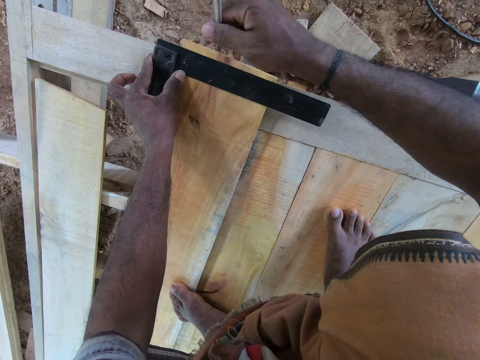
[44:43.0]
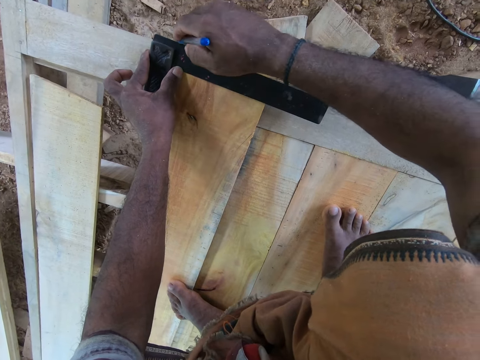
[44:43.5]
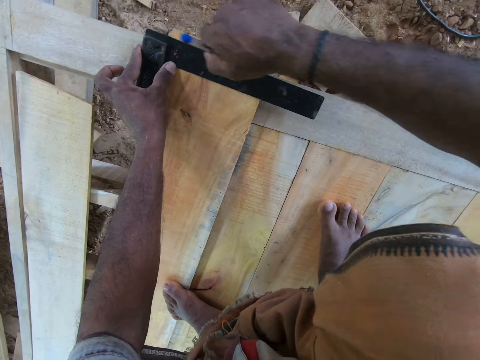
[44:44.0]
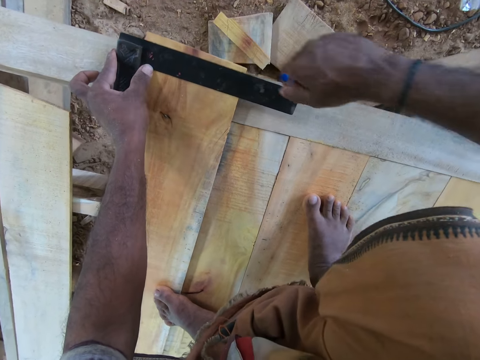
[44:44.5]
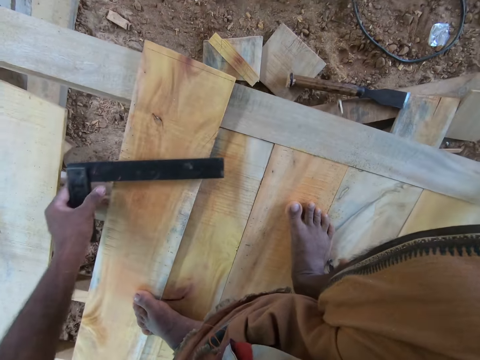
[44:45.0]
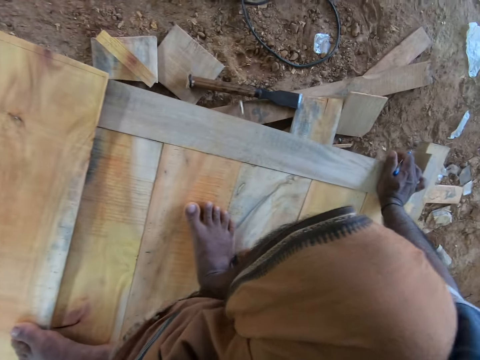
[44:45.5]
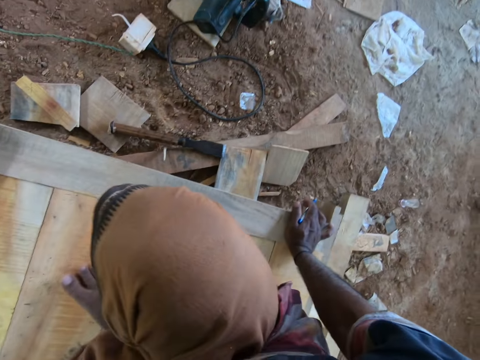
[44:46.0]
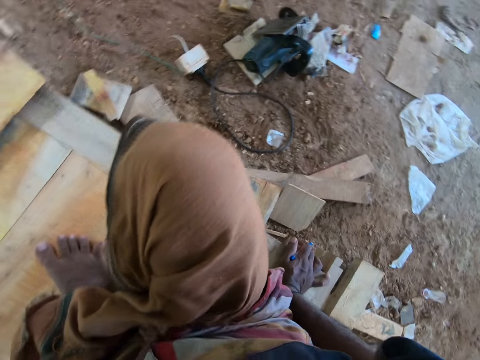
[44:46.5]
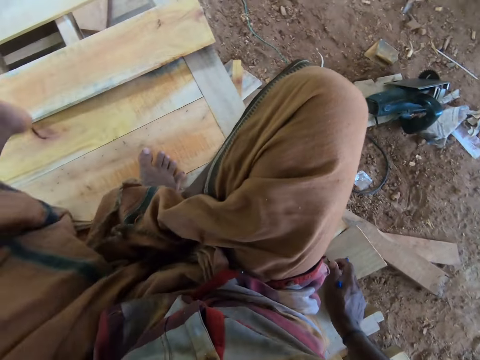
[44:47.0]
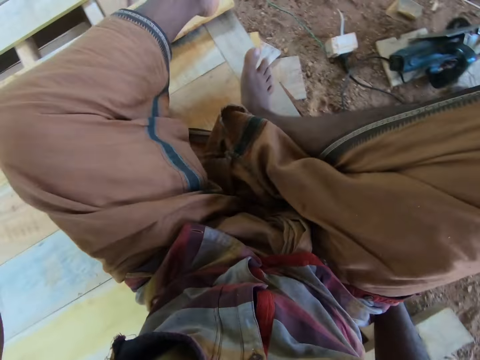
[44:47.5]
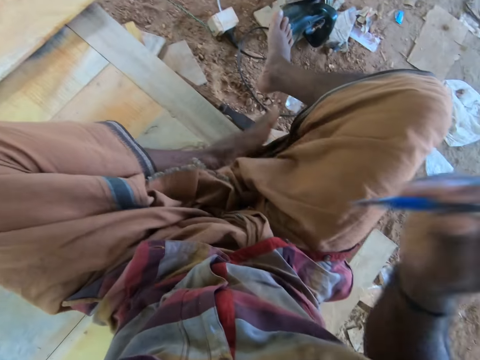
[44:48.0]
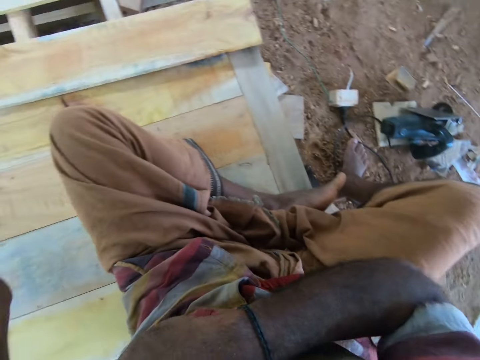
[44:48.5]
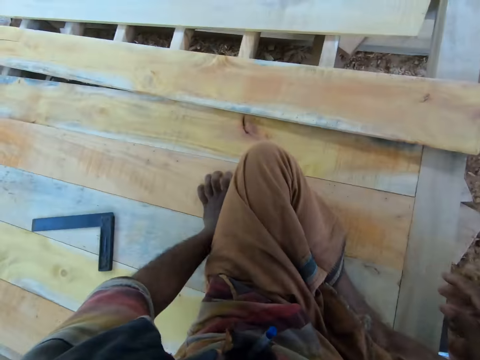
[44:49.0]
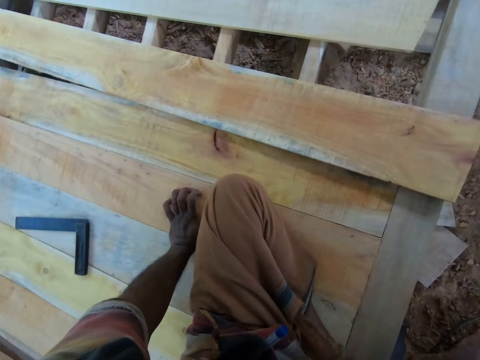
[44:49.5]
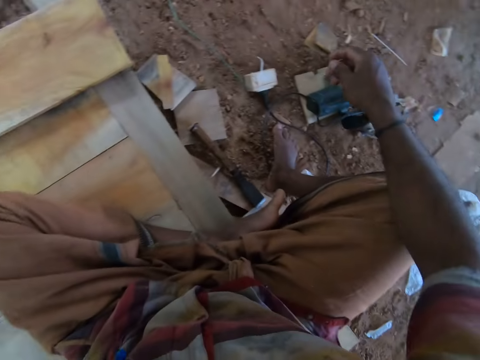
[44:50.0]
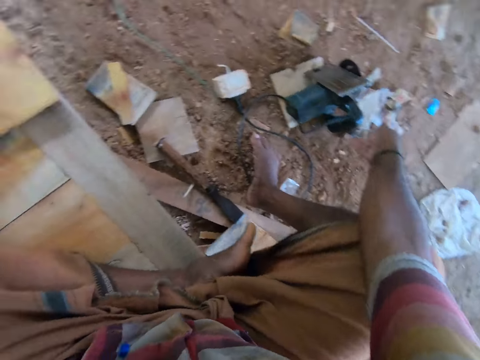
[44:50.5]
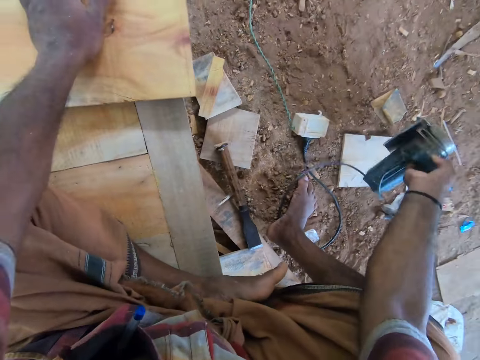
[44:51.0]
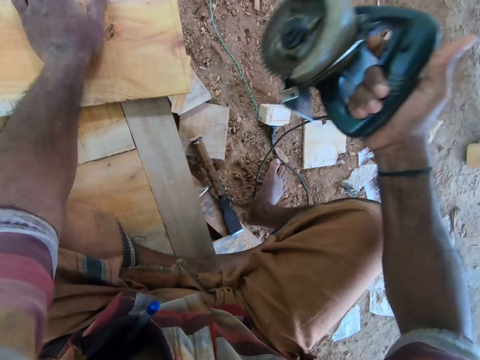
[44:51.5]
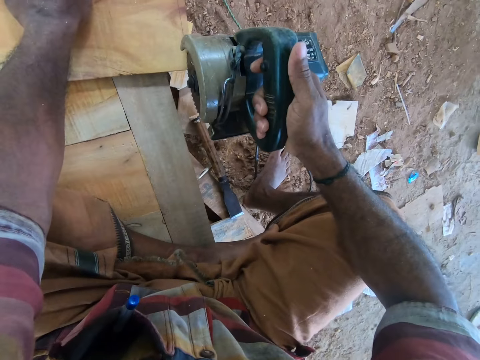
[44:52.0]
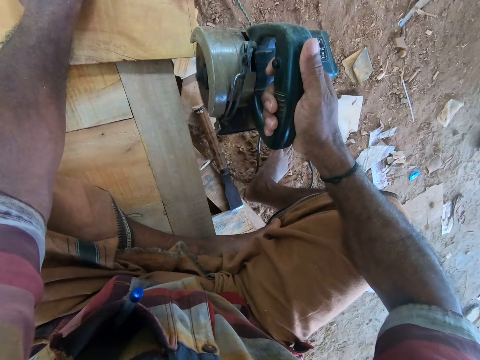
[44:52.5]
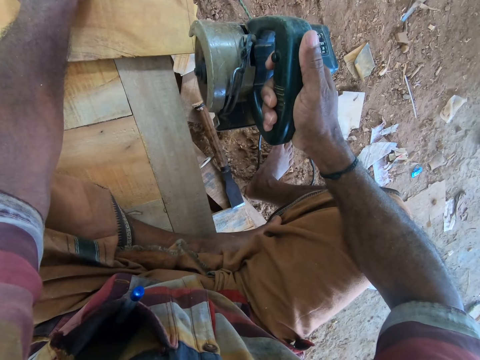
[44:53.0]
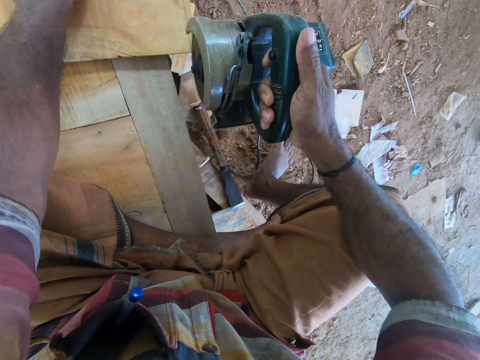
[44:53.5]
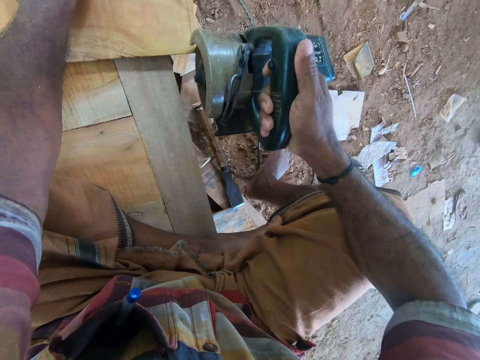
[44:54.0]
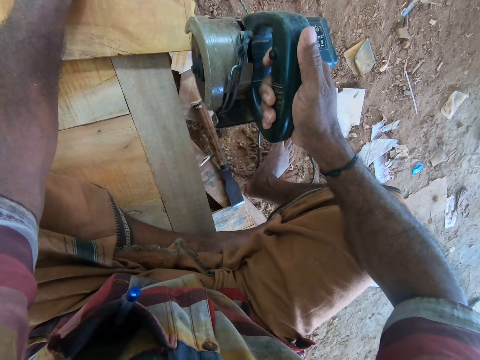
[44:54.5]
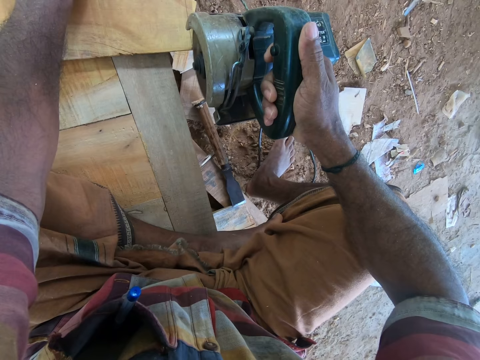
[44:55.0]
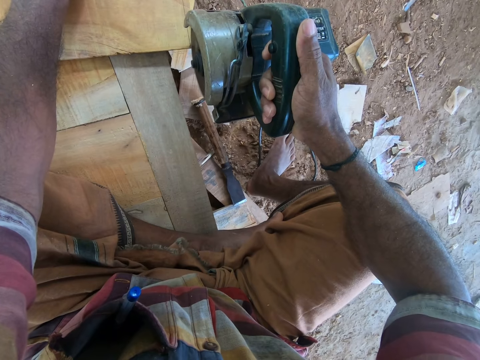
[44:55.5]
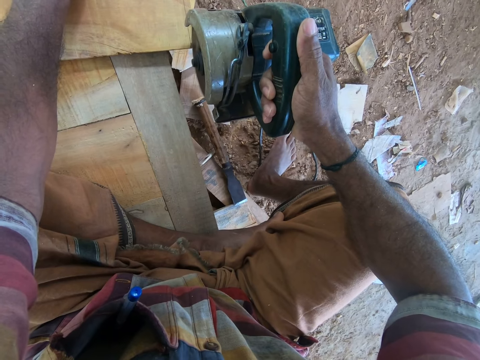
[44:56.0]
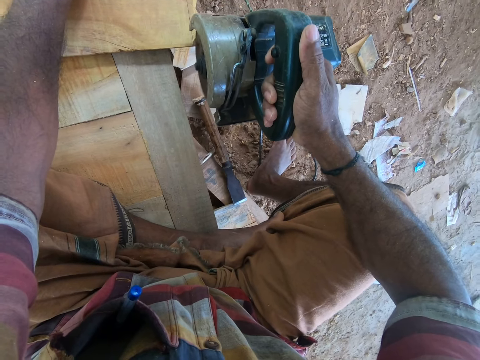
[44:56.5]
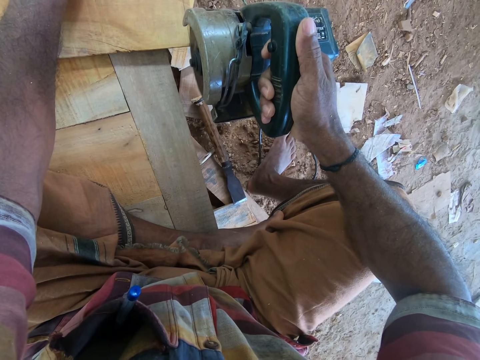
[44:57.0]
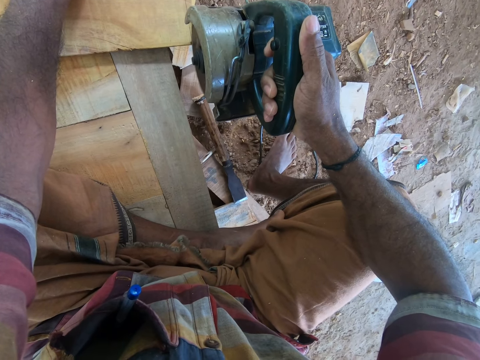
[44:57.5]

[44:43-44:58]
The camera wearer marks the plank with the pen in his right hand. He picks up the angle ruler on the plank with his left hand. He sits down. He drops the pen in his shirt pocket with his right hand. He drops the L ruler. He picks up the circular saw or wood cutter on the ground with his right hand. He moves the plank on the platform with his left hand. He cuts the plank with the circular saw in his right hand.

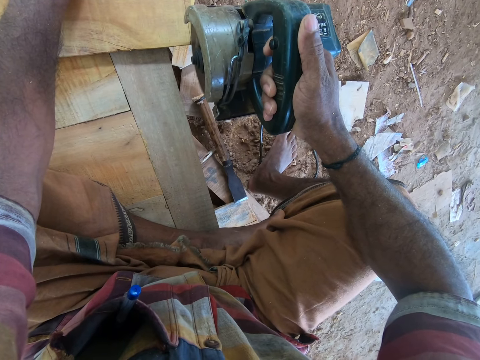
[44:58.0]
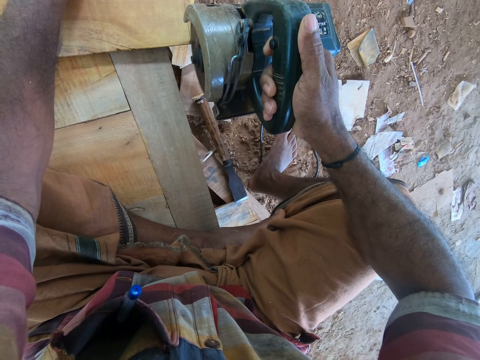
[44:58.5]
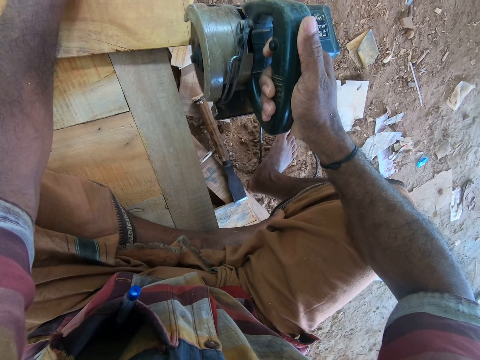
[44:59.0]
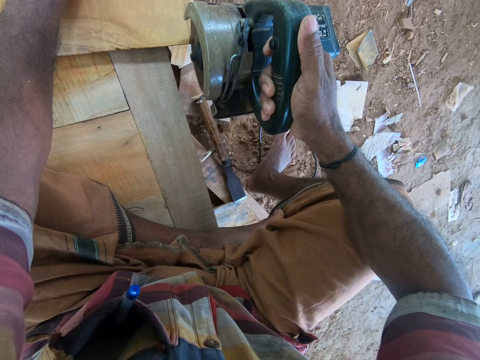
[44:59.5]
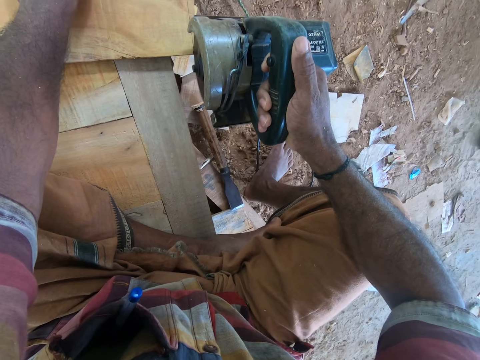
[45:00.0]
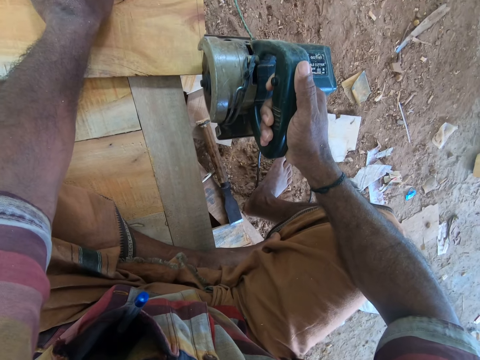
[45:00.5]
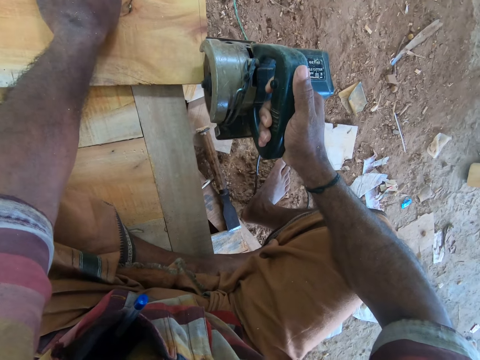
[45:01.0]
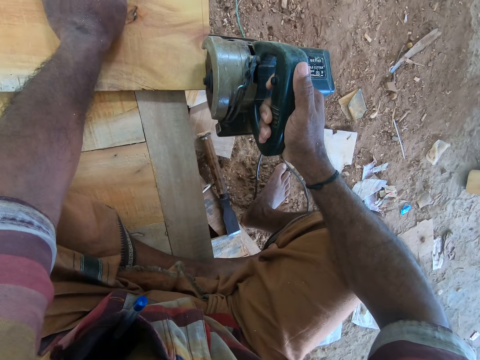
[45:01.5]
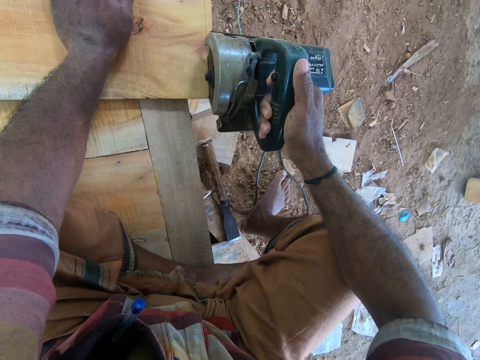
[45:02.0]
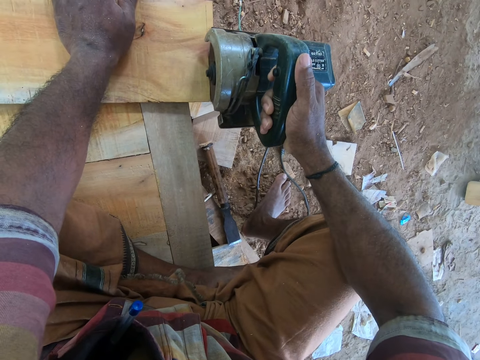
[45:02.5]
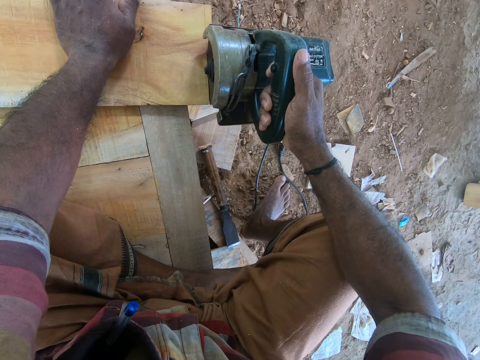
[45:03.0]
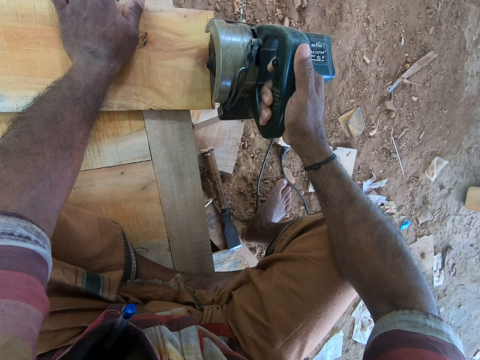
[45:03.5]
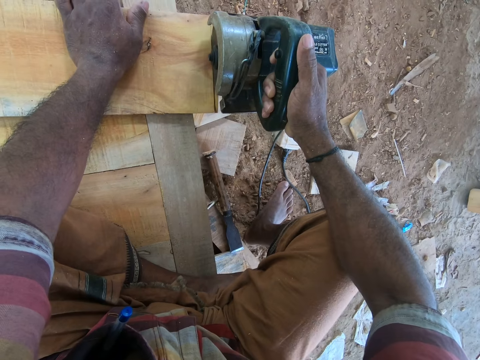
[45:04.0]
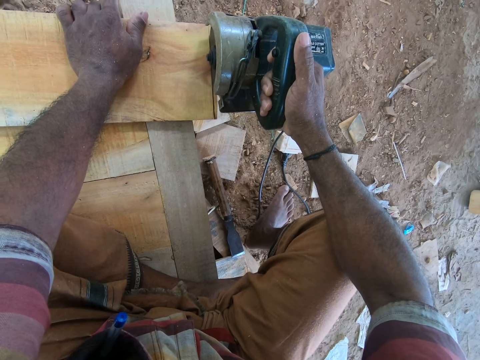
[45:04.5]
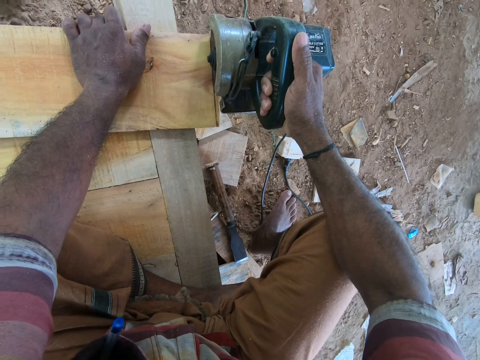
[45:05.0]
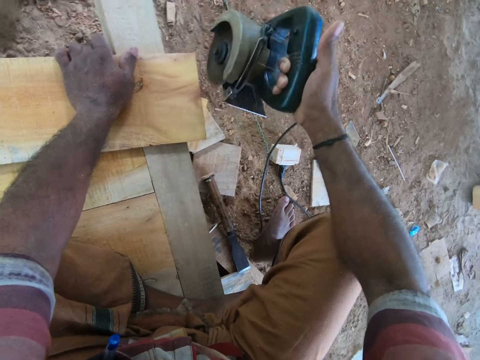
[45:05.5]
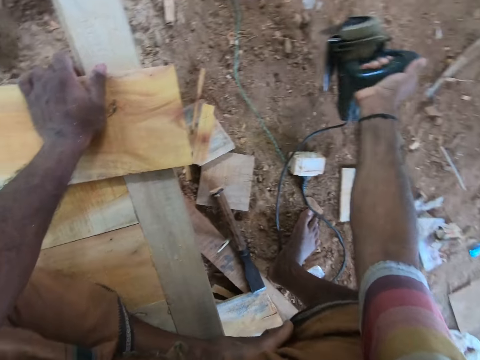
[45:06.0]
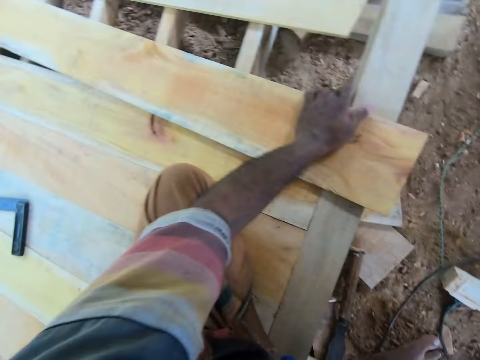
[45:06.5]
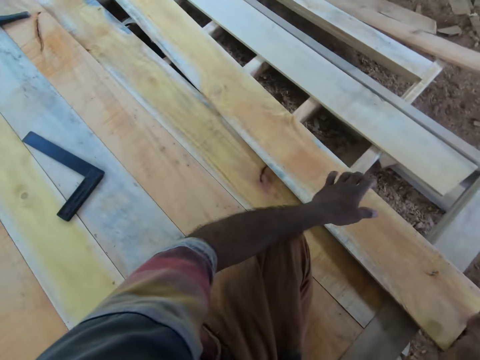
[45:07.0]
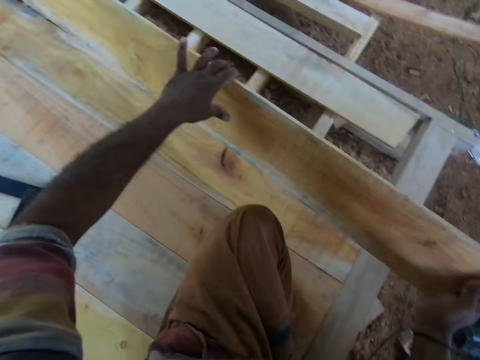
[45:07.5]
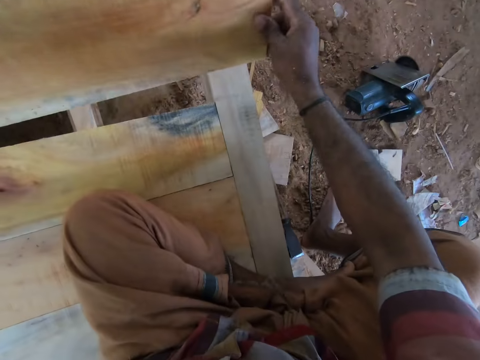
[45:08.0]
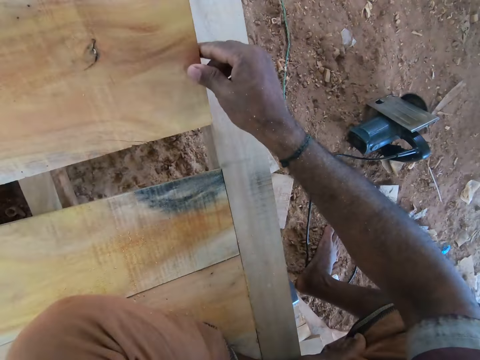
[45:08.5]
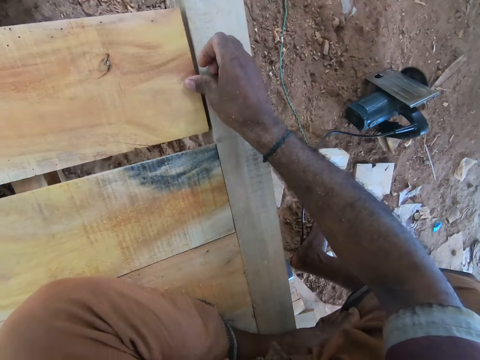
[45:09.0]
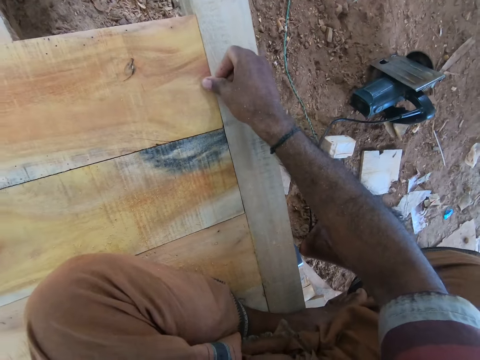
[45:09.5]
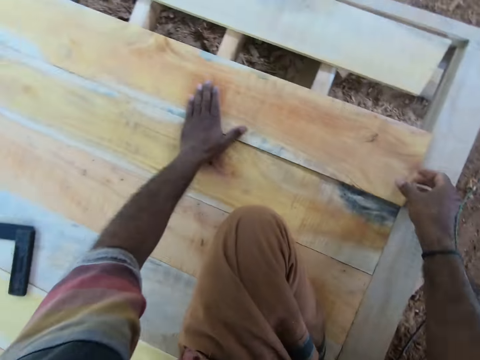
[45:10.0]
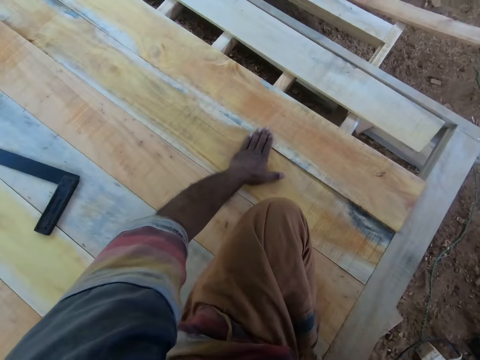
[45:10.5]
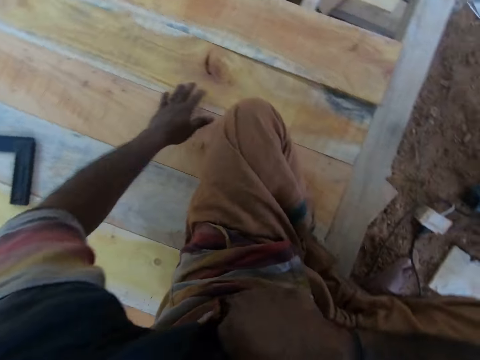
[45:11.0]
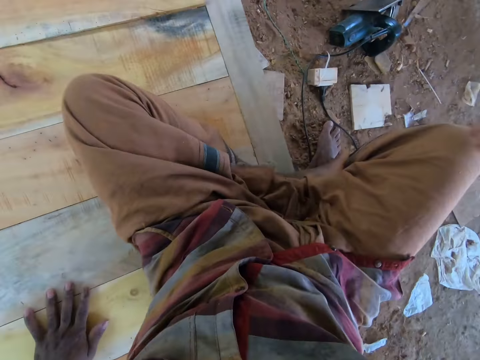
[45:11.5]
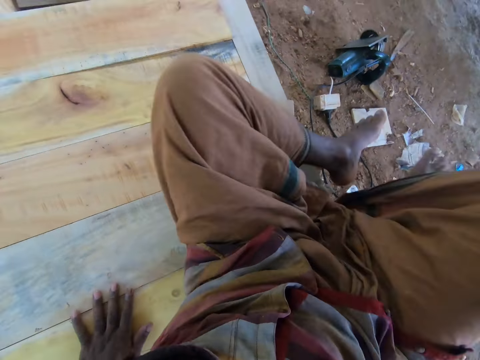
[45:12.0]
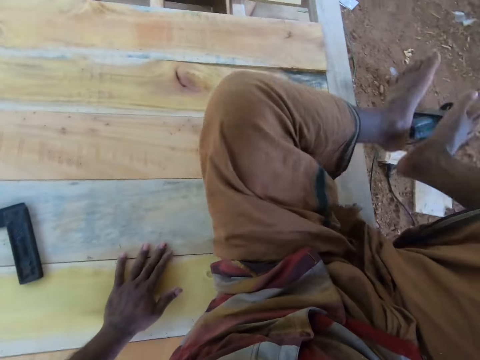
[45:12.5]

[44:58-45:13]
The camera wearer cuts the wood with the wood cutter or circular saw. He cuts the wood with the wood cutter again. He drops the circular saw on the ground with his right hand. He moves the plank on the platform with his hands. He aligns the wood. He picks up the pen in his shirt pocket with his right hand. He touches the wood with the left hand.
